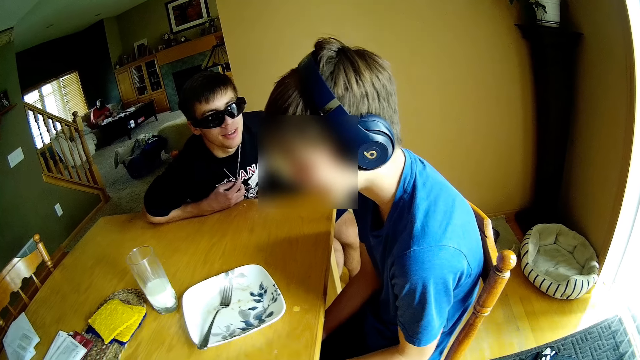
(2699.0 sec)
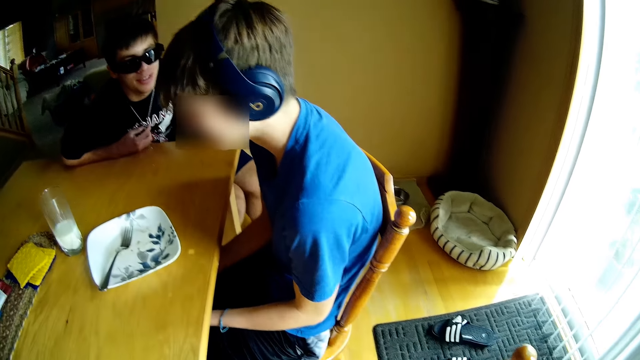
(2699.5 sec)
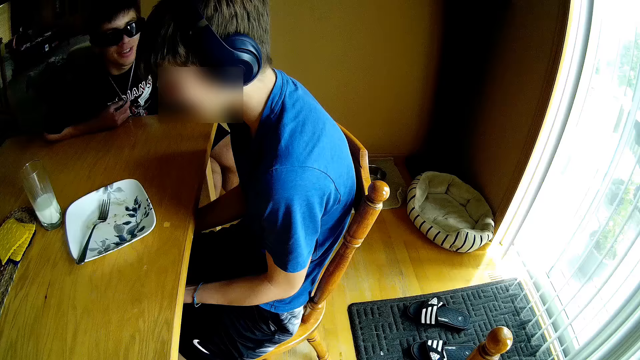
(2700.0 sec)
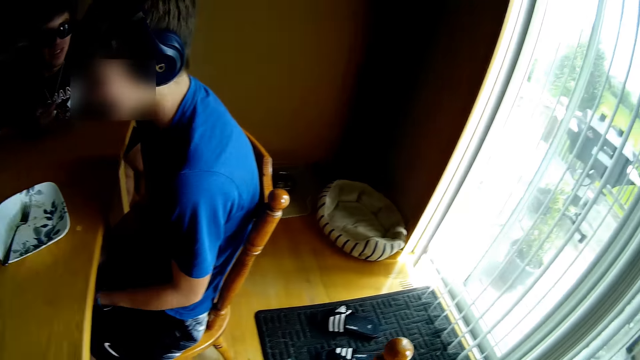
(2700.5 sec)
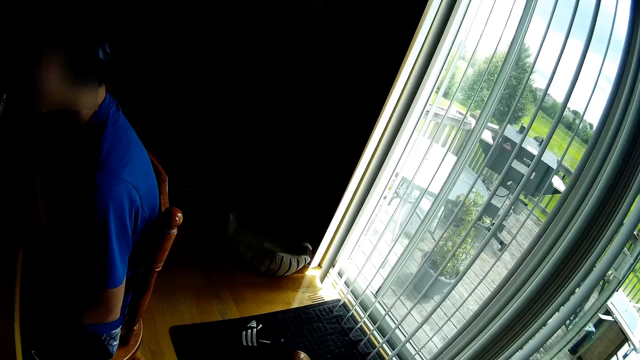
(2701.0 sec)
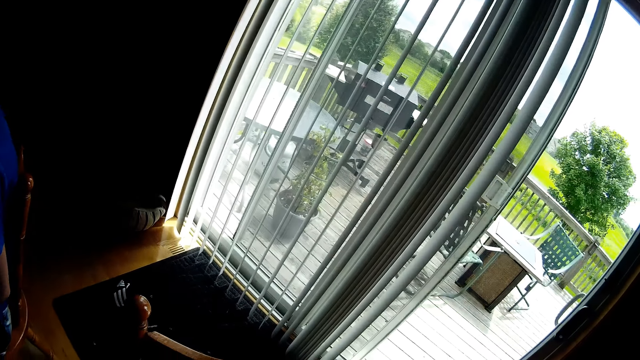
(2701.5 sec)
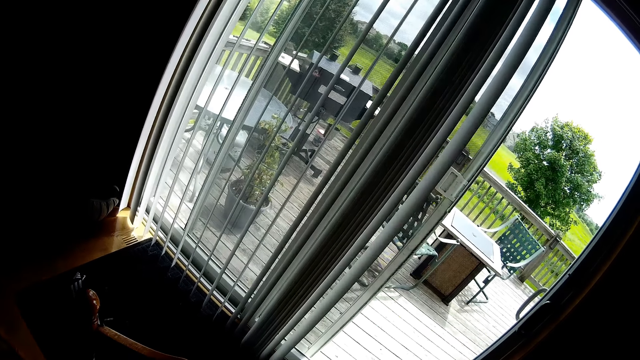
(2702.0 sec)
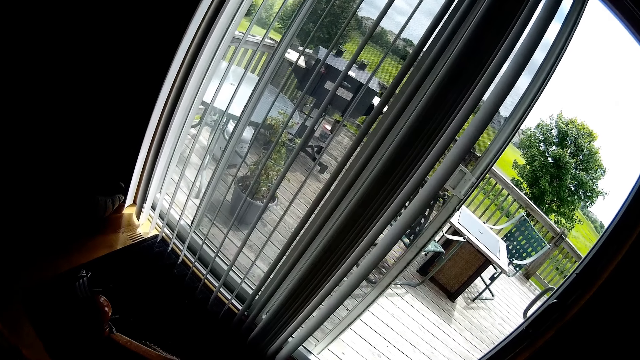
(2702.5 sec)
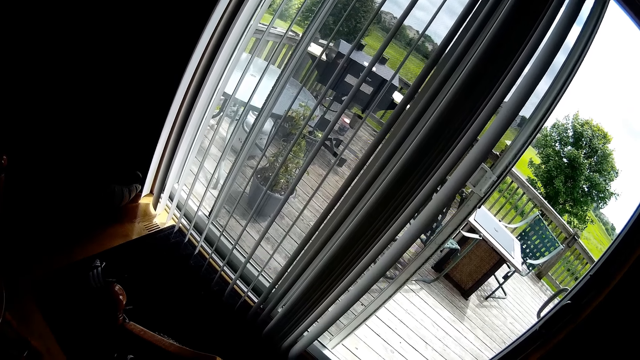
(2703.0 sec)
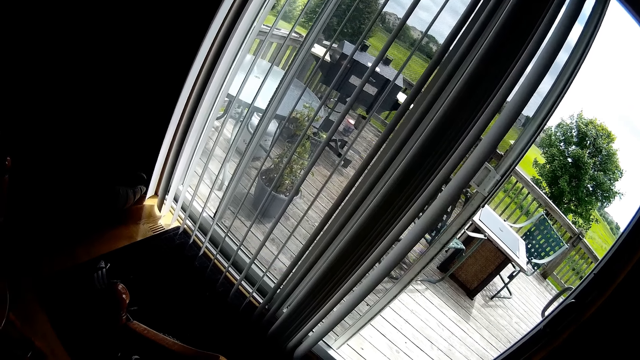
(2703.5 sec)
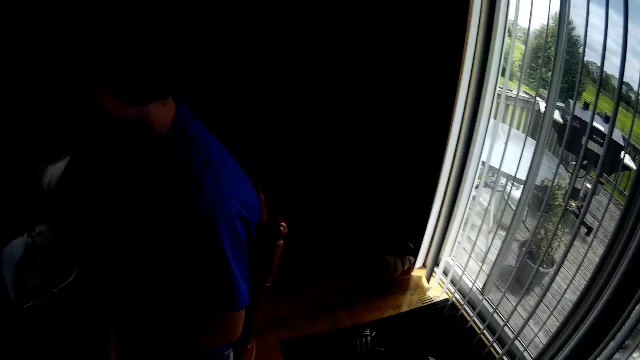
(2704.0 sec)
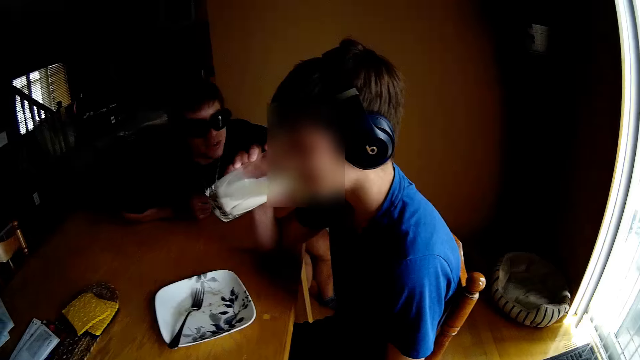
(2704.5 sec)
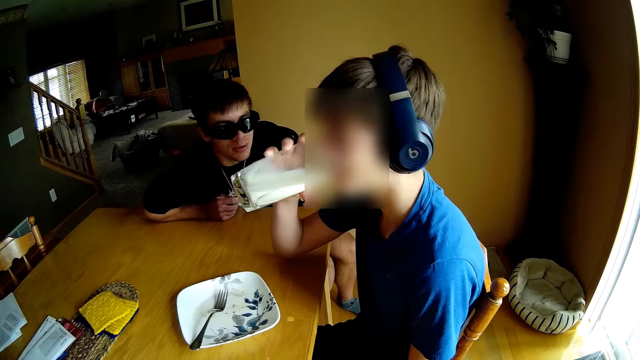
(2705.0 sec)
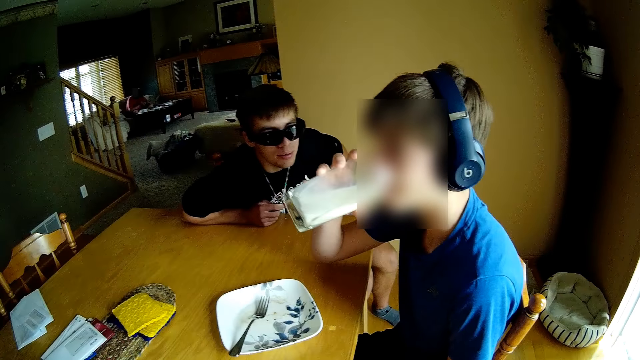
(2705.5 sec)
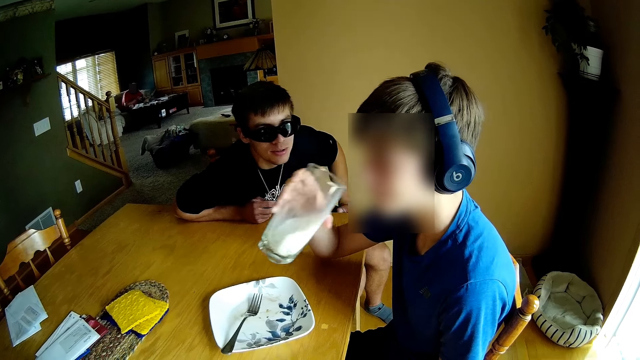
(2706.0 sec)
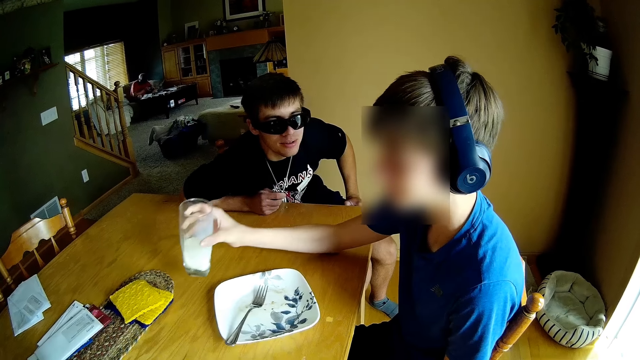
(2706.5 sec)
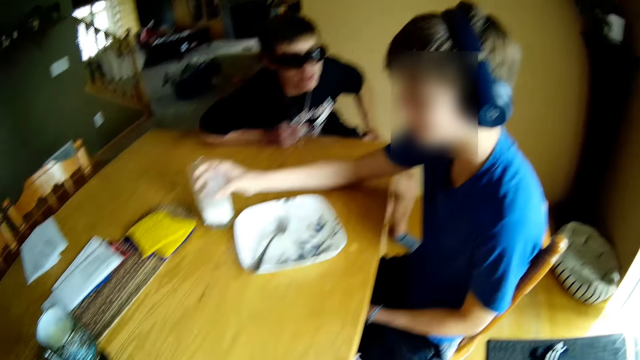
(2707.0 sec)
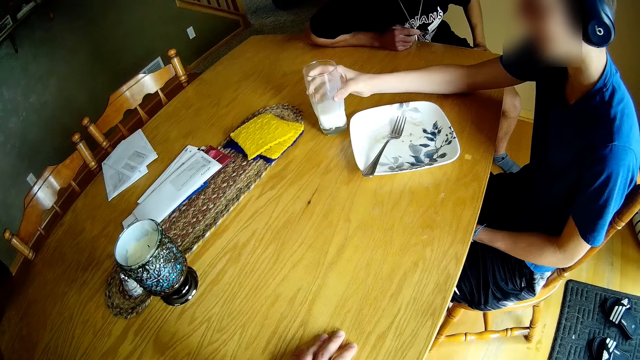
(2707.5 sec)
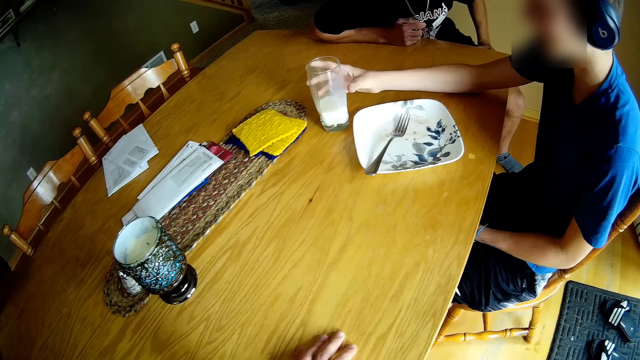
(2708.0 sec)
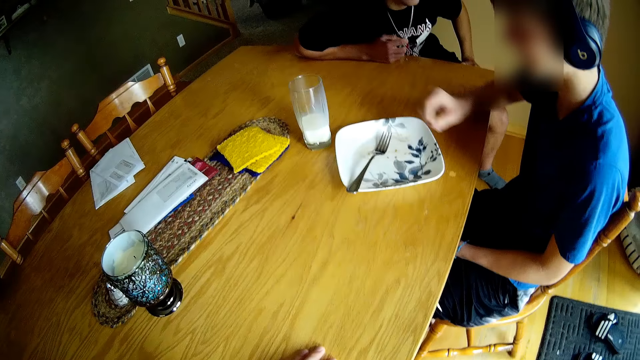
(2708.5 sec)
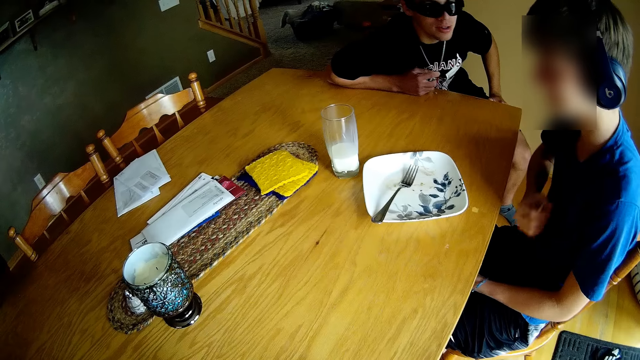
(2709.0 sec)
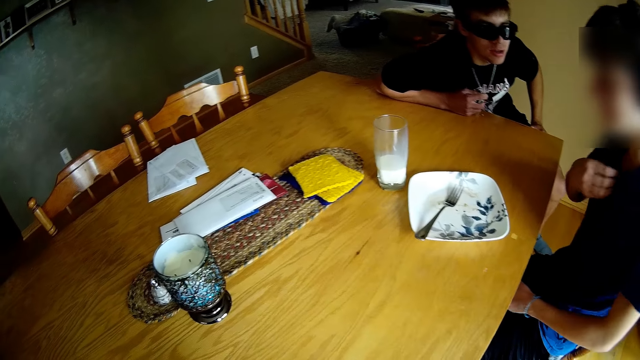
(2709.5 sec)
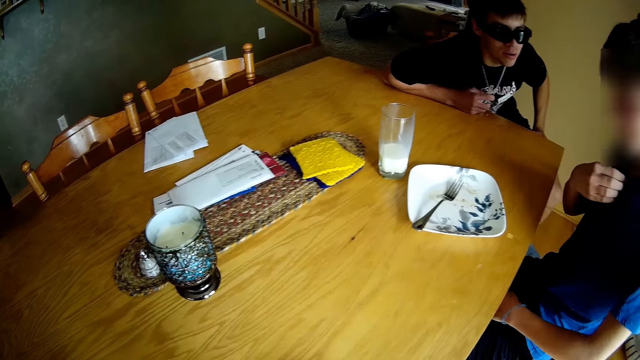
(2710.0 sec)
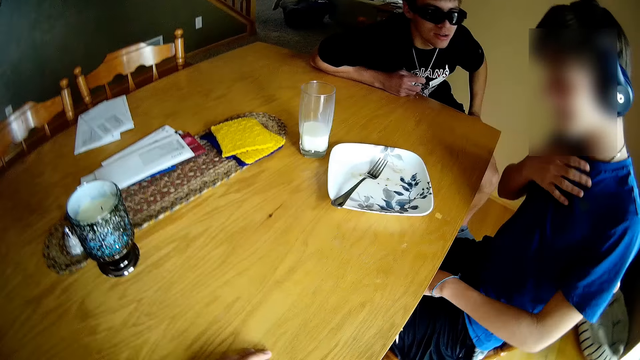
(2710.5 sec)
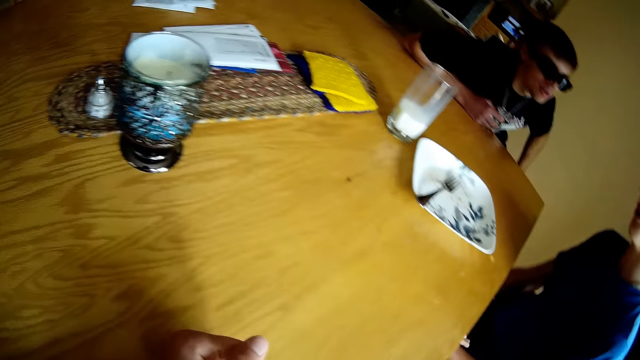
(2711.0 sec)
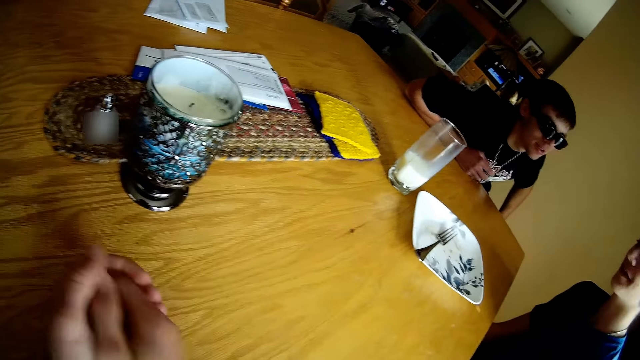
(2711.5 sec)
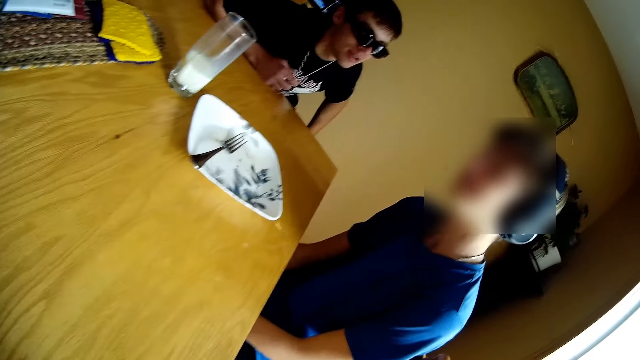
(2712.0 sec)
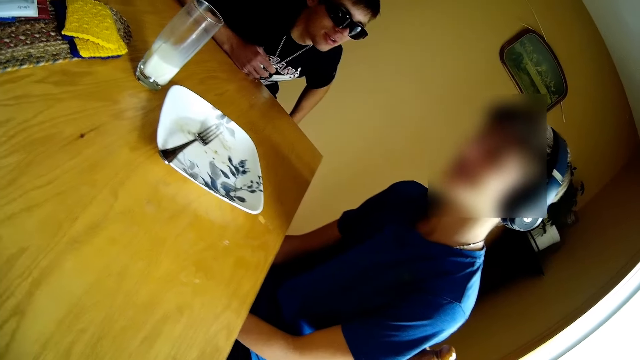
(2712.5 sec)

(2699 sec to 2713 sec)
The camera wearer looks around. A person drinks milk. The person puts the glass of milk on the table. The person adjusts his T-shirt.

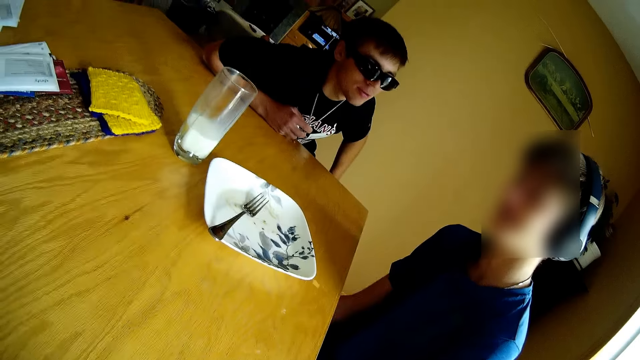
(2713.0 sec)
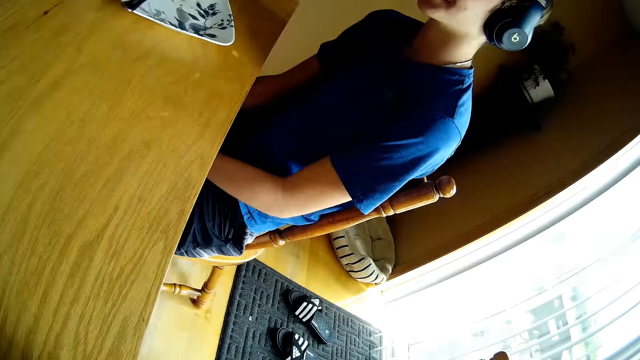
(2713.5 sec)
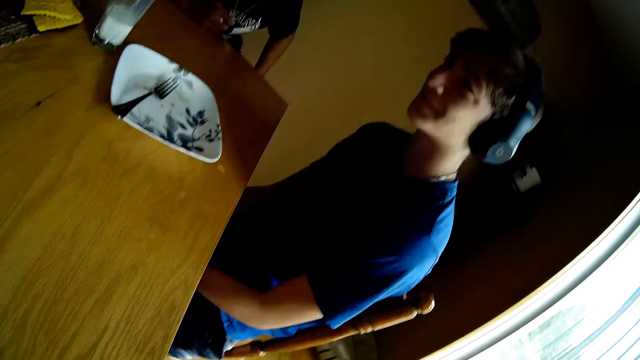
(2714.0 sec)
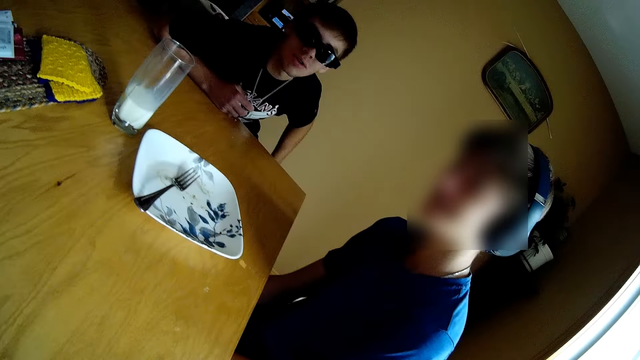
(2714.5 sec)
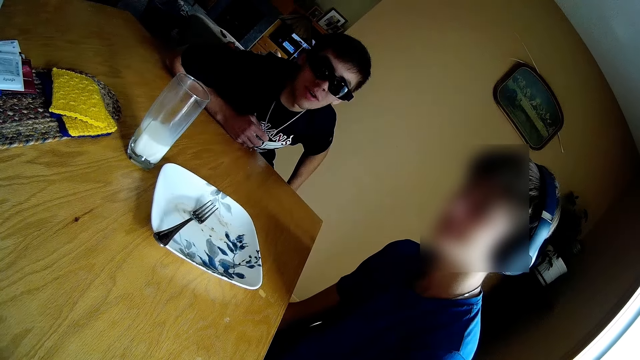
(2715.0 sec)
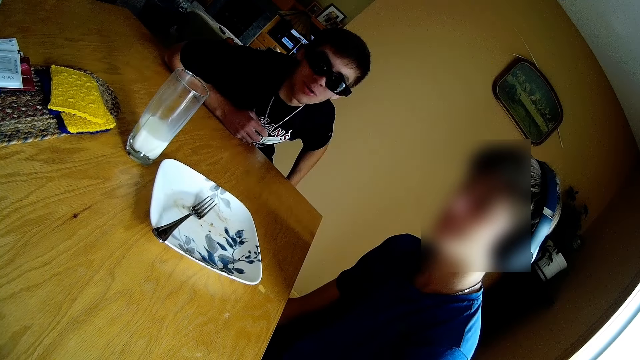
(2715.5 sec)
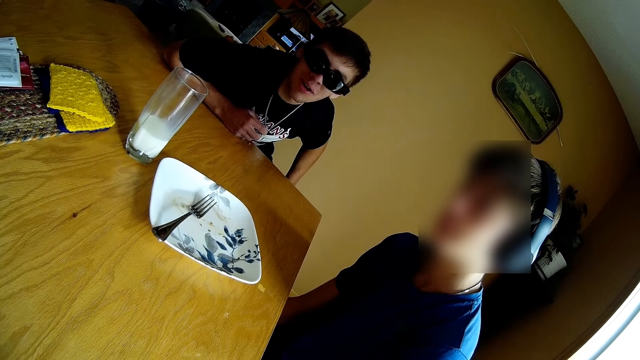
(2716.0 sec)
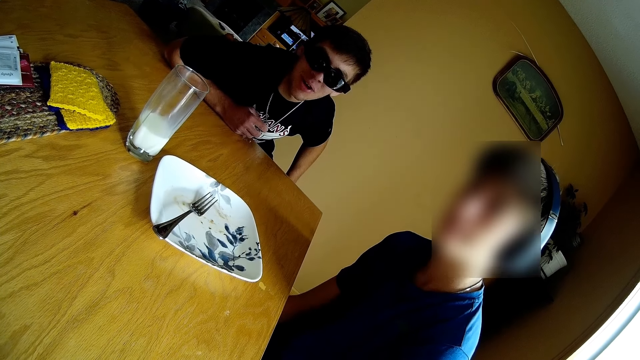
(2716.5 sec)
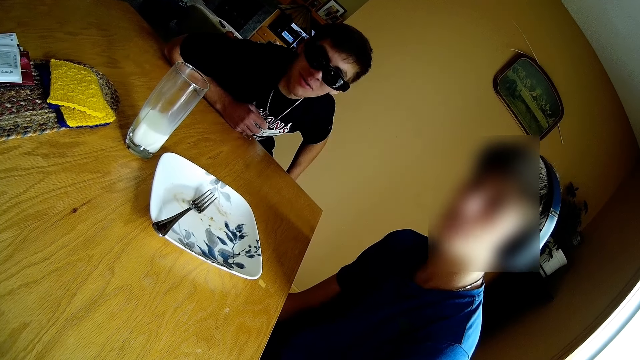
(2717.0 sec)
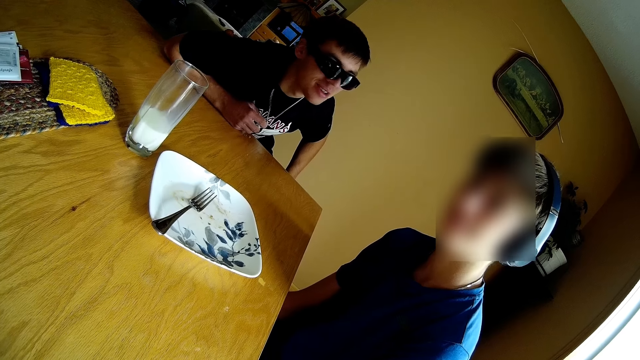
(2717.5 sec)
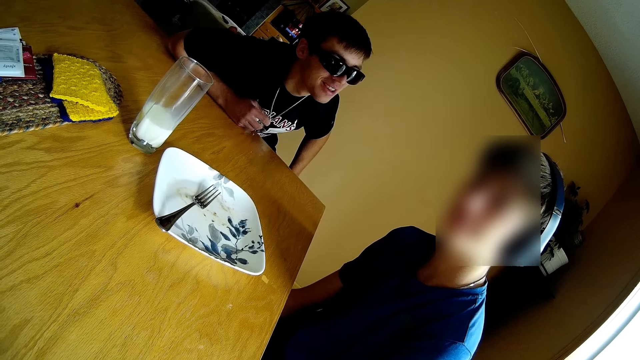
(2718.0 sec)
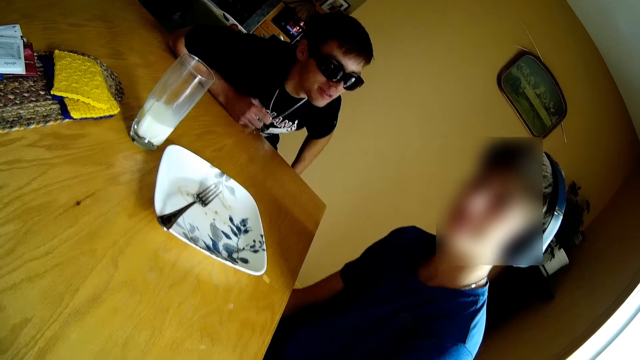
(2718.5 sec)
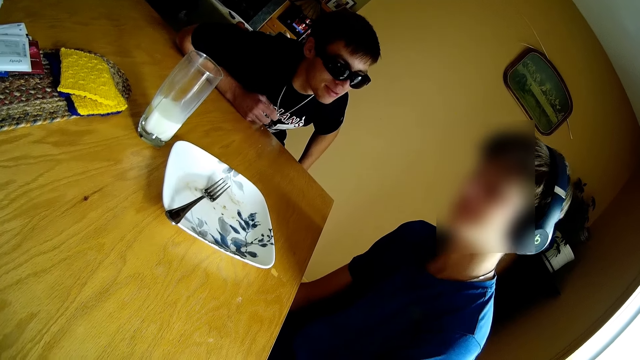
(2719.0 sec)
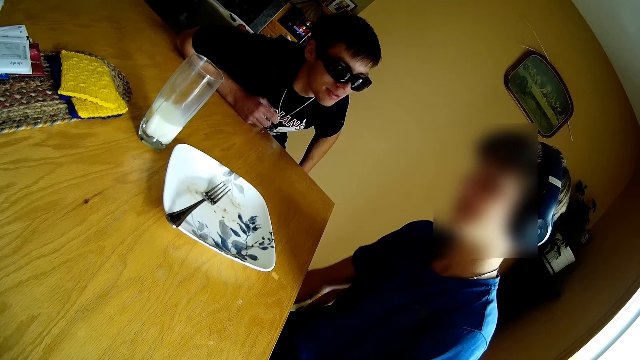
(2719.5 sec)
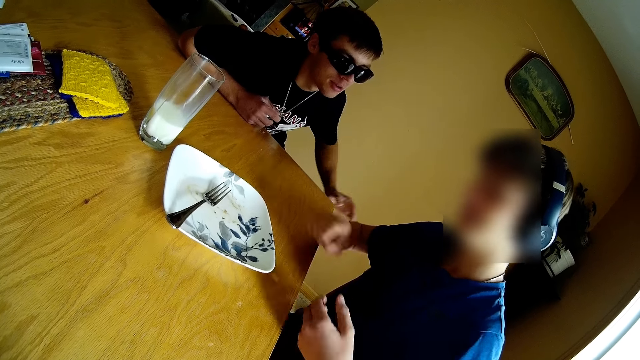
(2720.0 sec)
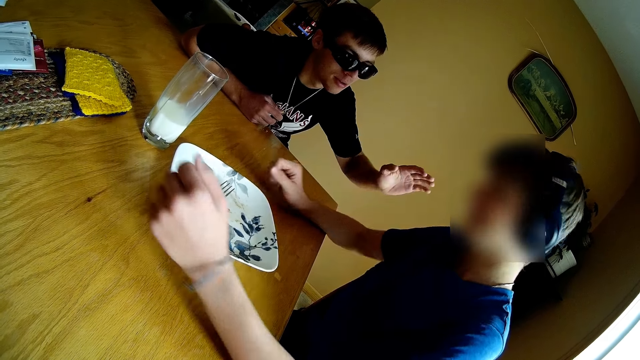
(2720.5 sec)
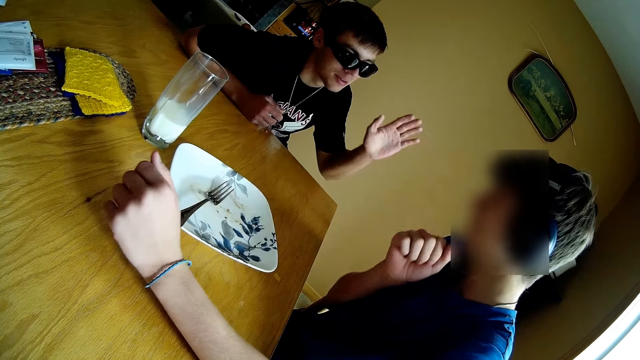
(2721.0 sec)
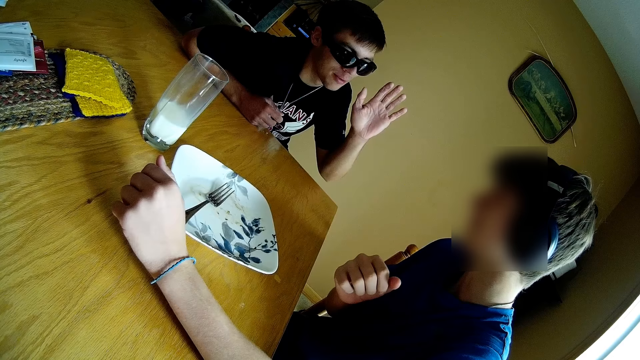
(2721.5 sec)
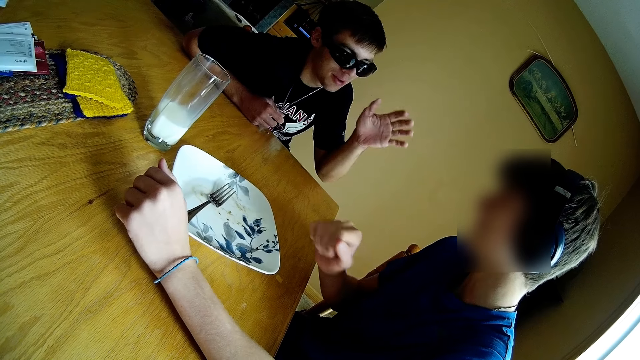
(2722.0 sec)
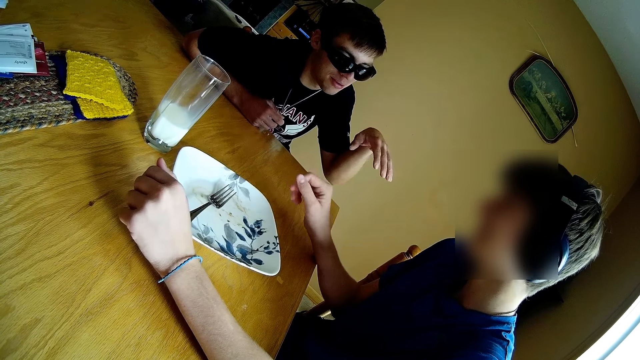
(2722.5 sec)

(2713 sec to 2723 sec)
The camera wearer looks at a man and a teen. They talk to a man. They look around.
